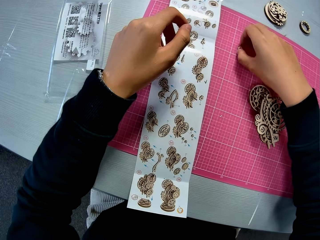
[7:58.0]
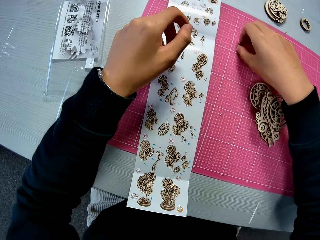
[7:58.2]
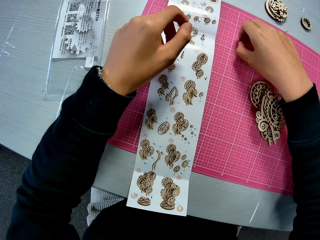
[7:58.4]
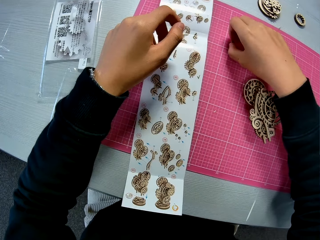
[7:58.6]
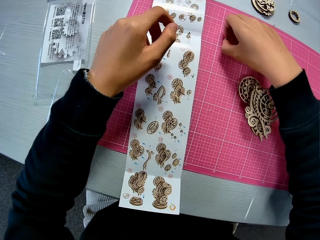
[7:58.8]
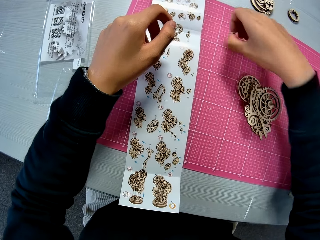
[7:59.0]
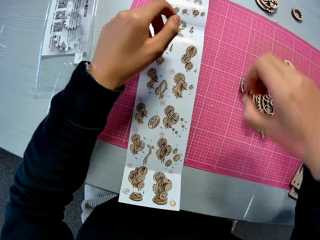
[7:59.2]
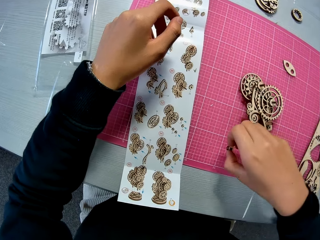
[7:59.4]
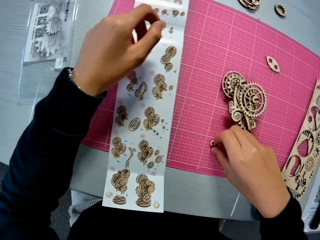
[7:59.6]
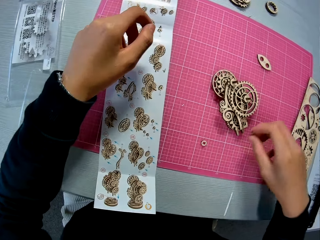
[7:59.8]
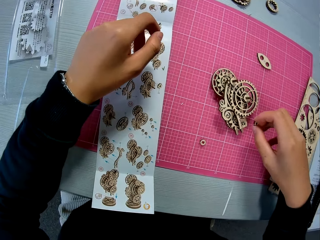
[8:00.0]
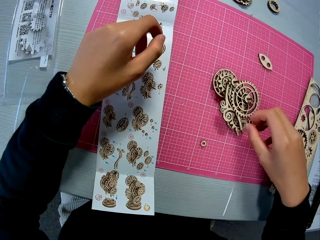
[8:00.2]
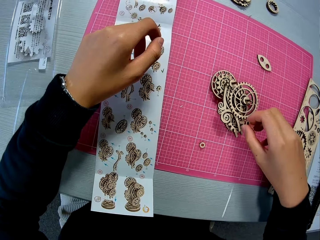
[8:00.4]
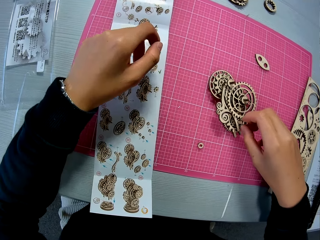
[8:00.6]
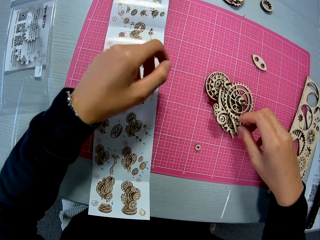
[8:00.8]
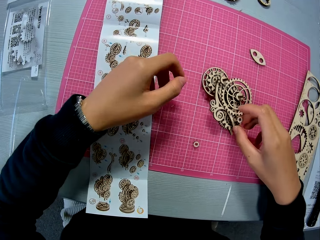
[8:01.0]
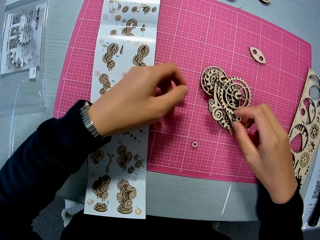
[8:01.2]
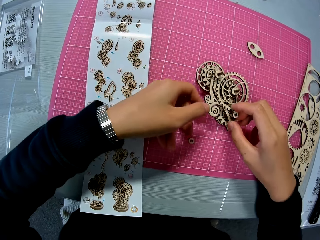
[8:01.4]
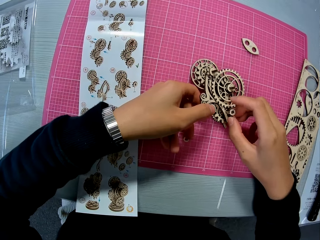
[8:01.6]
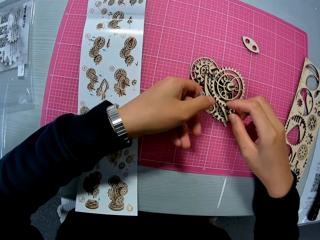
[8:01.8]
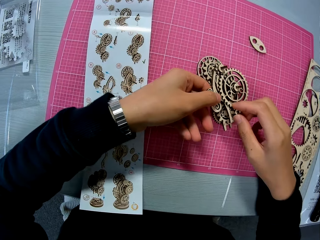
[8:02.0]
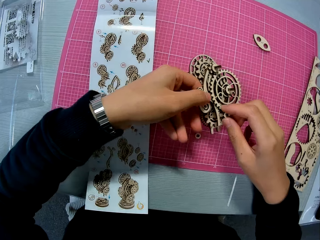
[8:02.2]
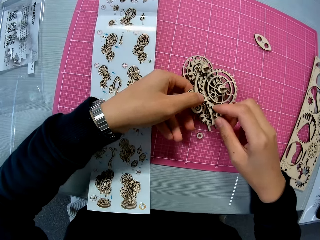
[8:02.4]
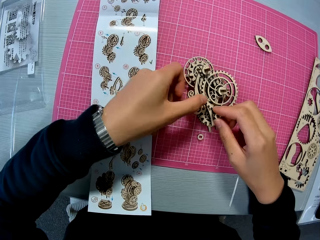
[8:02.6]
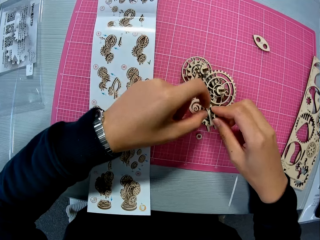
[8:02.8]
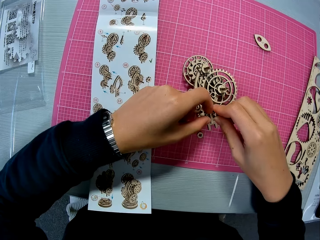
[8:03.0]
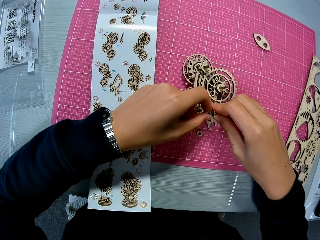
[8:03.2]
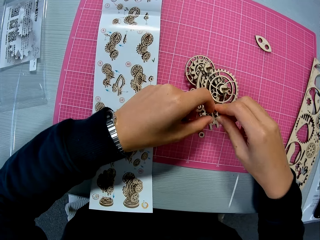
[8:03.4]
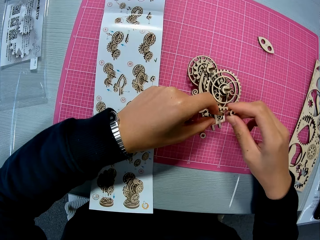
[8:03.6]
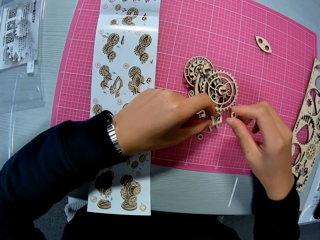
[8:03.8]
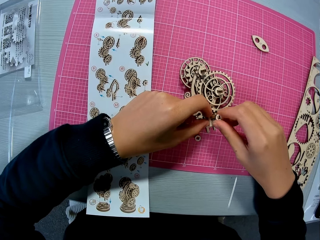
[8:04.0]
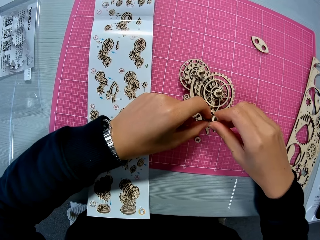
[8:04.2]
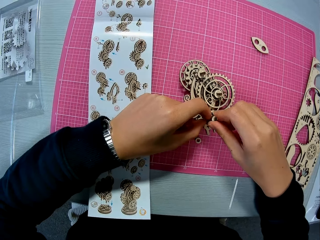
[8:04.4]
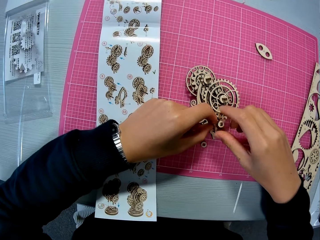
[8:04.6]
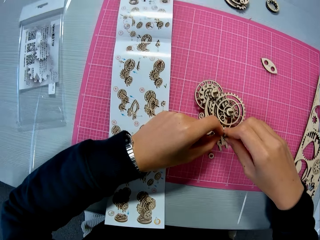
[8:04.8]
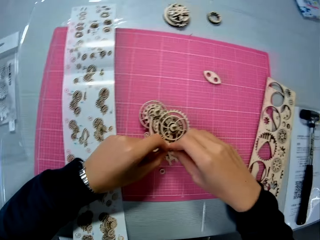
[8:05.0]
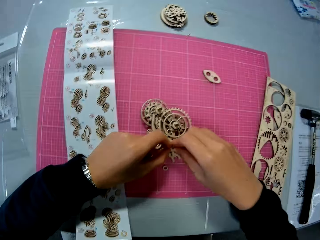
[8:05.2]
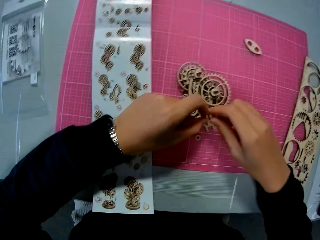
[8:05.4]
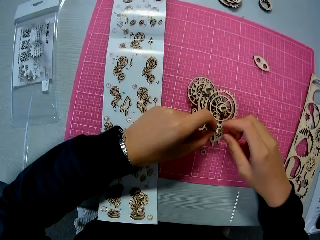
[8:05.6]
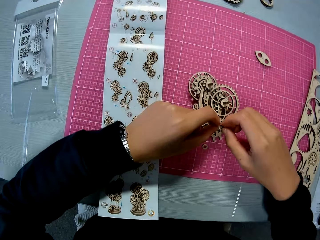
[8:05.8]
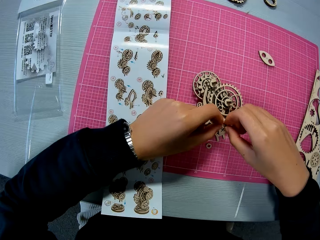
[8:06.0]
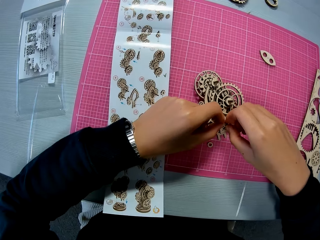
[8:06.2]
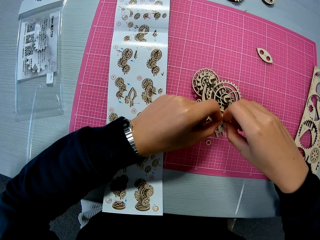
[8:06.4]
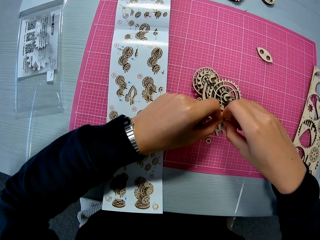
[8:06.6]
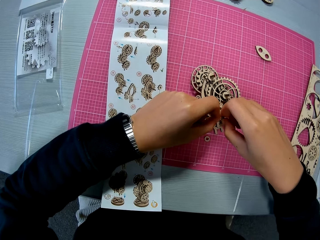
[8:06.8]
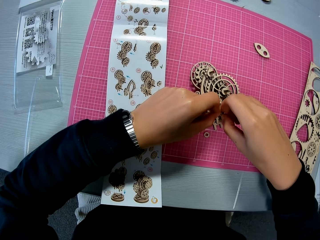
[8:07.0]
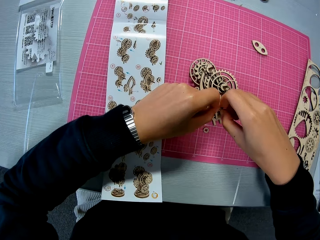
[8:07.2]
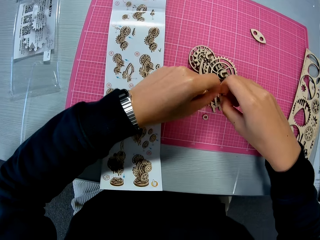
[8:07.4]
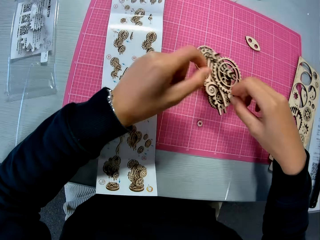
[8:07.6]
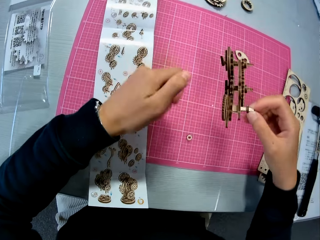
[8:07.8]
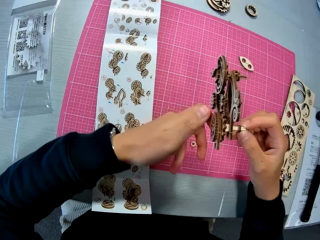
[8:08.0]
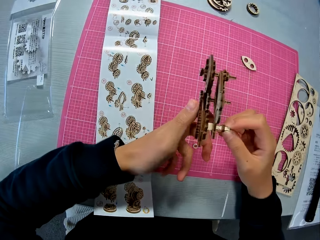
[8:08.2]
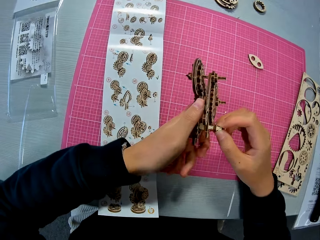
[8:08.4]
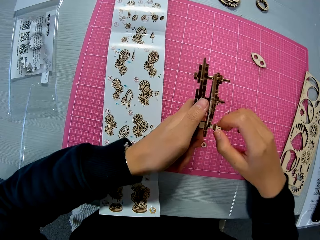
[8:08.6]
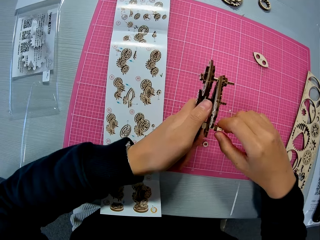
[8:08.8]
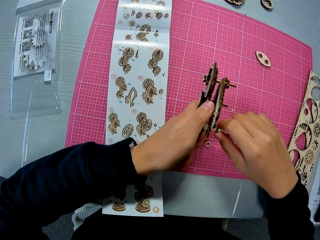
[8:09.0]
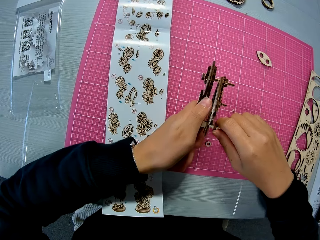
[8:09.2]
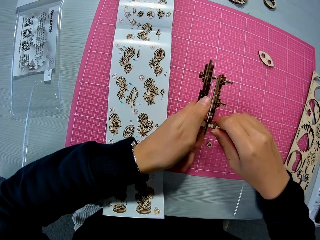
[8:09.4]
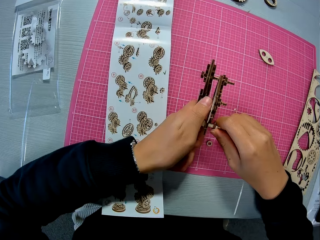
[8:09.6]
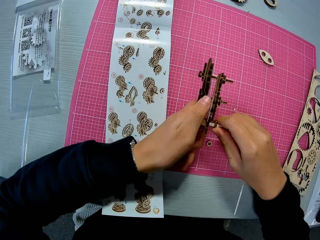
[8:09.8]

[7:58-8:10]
The camera wearer picks the wooden stem gear part or wooden piece. They pick the wooden stem gear part again. They put the wooden stem gear part on the cutting mat. They put the wooden stem gear part on the wooden stem gear or wooden mechanical model. They move the wooden stem gear on the table mat. They put the wooden stem gear part on the wooden stem gear. They look at the manual. They lift the wooden stem gear, examine the wooden stem gear, and fix the wooden piece on the wooden mechanical model.

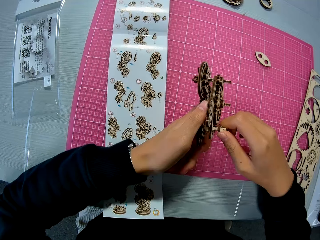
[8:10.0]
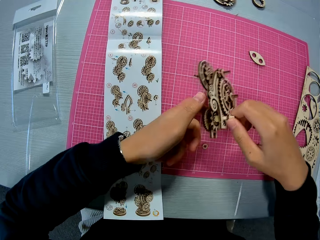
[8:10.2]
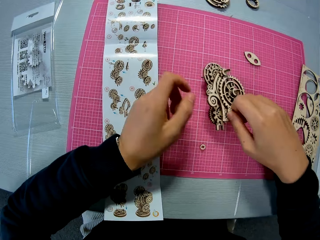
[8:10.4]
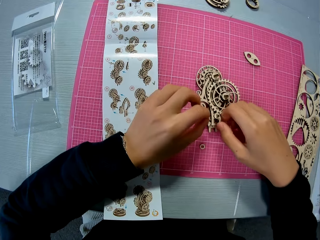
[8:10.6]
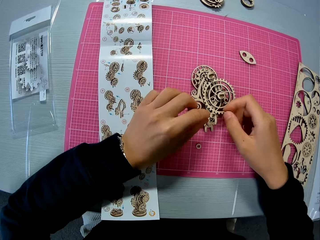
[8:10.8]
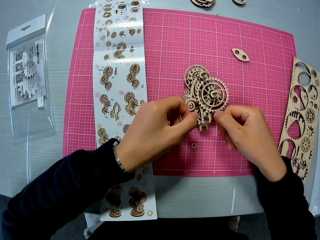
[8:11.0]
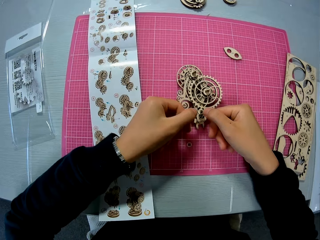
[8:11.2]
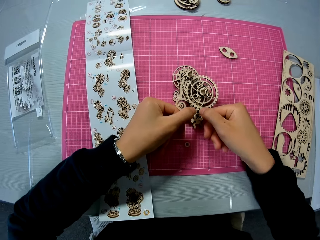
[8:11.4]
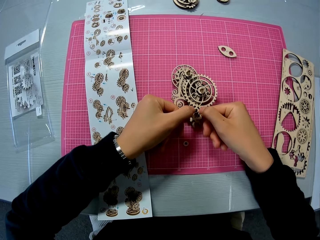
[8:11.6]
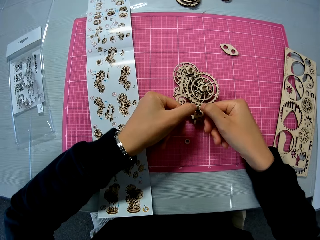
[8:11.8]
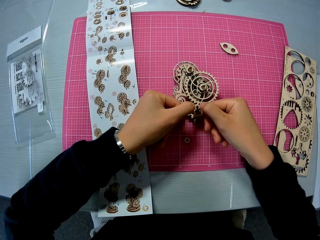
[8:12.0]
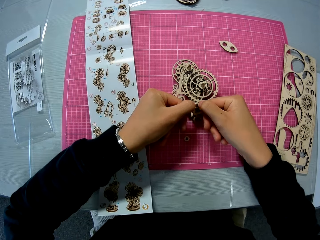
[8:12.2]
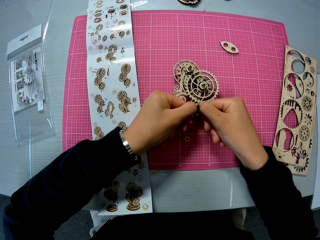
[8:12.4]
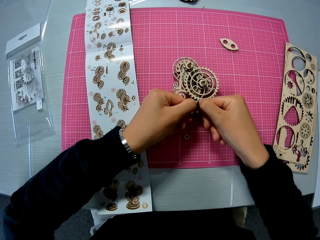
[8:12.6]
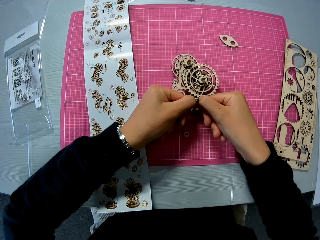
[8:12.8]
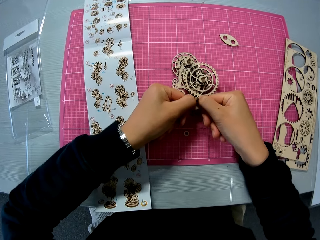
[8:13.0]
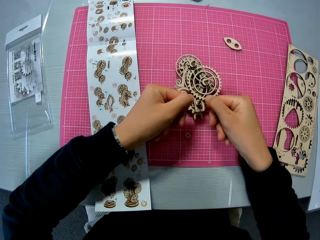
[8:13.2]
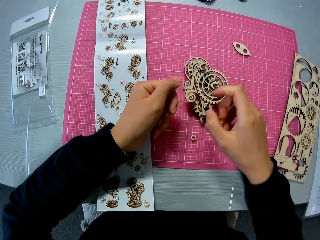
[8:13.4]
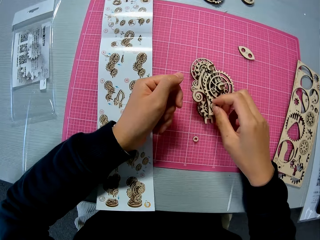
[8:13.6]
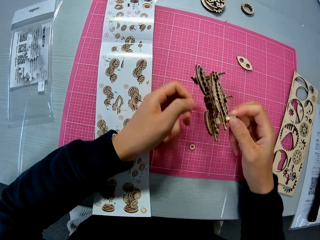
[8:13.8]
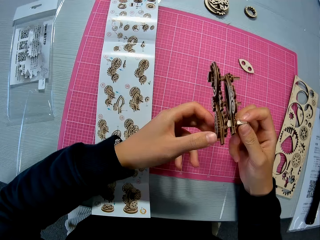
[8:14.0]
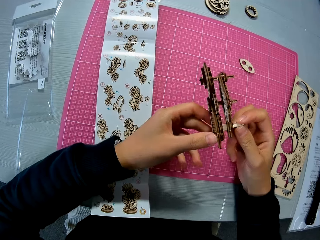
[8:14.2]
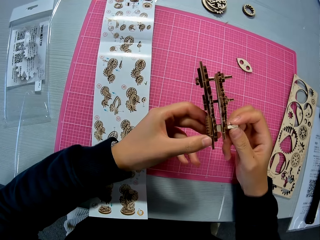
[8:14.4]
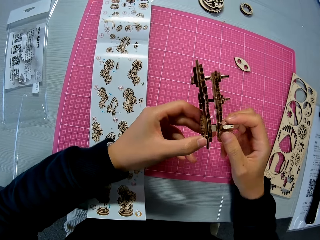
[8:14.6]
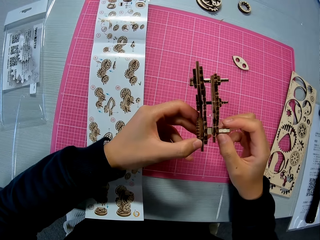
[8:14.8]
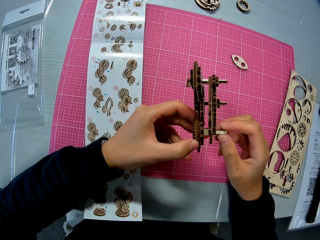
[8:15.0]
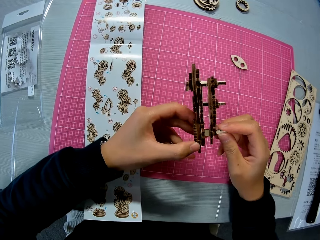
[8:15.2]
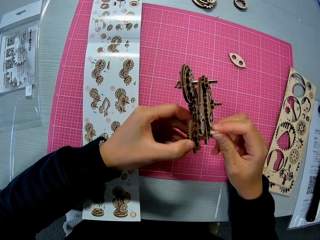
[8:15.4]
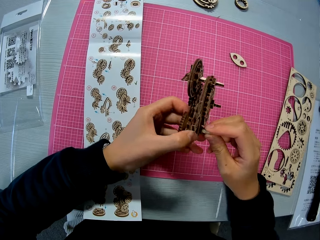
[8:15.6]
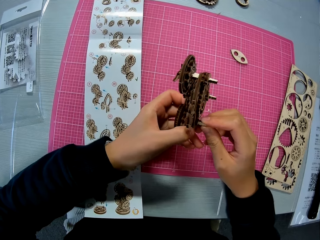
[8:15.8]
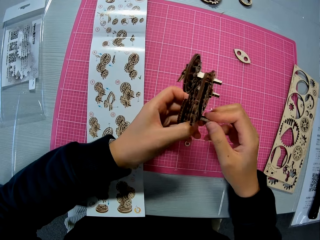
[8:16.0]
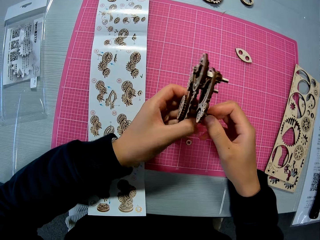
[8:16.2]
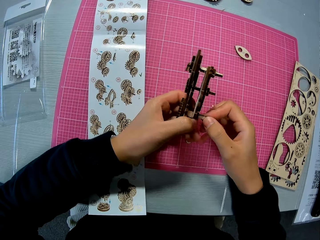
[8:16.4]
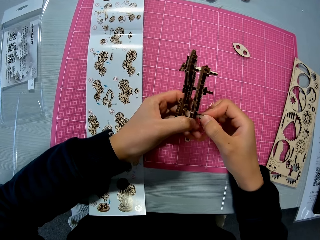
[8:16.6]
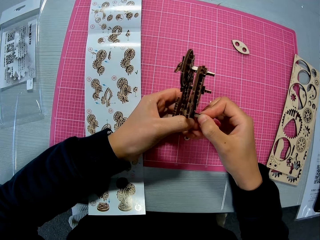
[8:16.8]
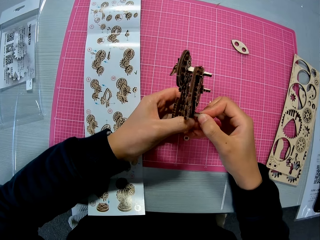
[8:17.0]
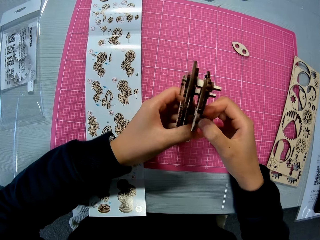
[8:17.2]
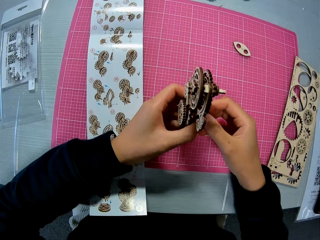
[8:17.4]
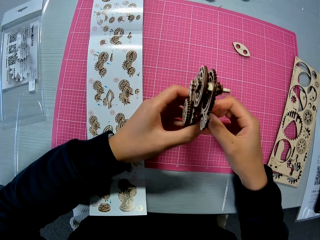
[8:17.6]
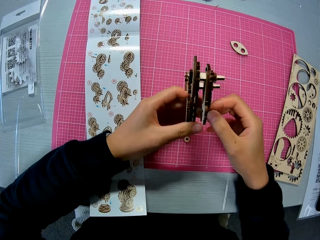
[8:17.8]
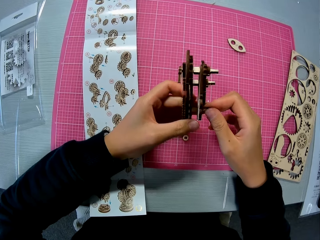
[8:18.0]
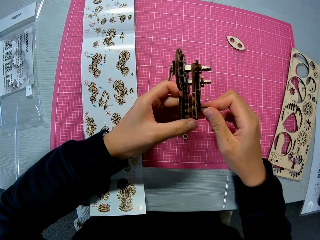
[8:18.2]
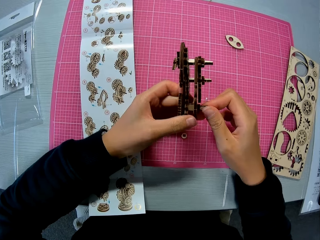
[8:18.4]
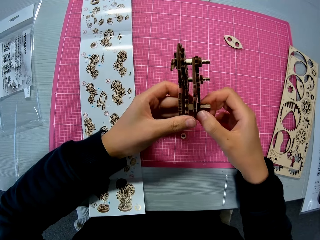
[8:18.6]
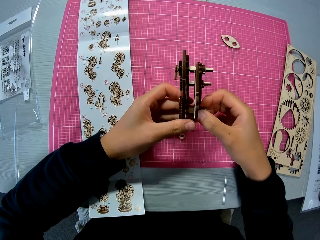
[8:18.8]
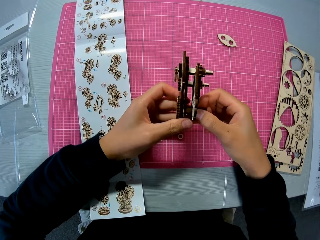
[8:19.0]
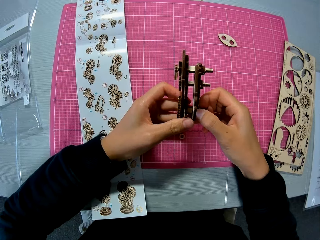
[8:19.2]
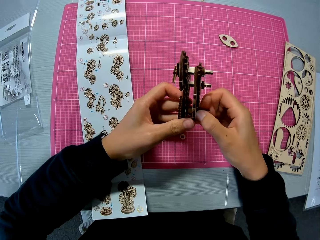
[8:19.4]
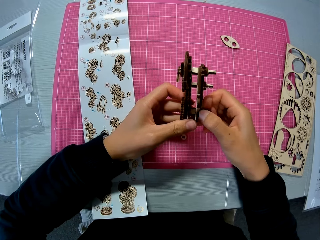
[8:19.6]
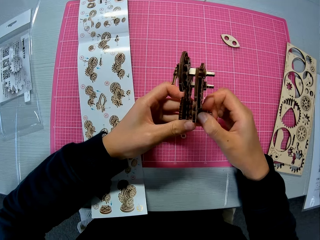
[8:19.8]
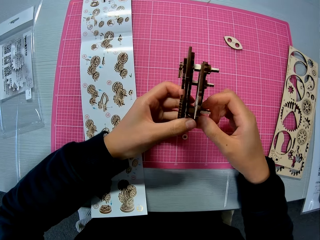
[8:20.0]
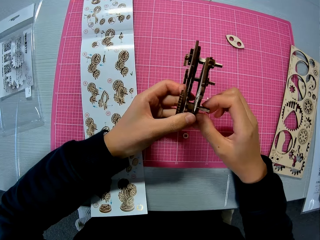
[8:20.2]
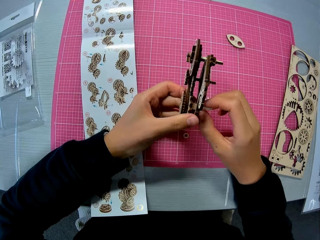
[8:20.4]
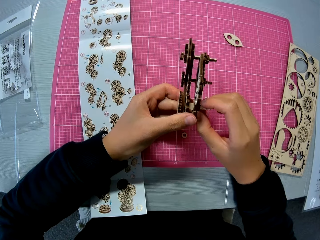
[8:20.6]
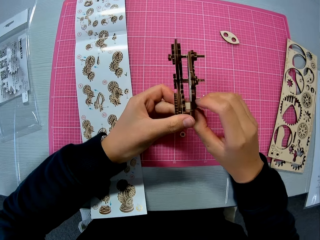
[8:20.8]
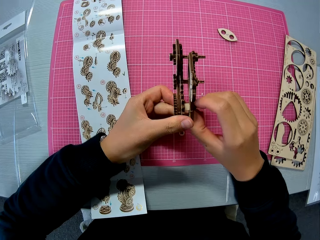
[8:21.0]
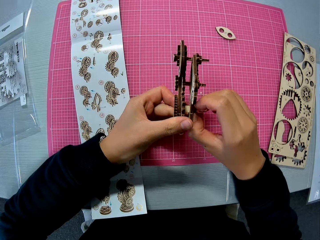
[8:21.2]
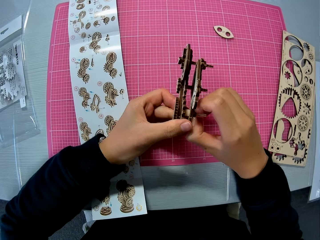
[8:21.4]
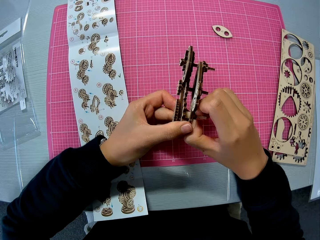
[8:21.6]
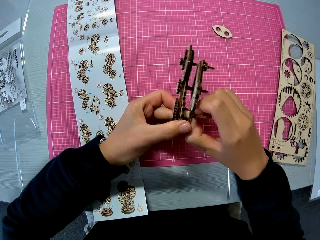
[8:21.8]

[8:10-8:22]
The camera wearer puts the wooden stem gear or wooden mechanical model on the cutting mat. They examine the wooden stem gear. They fix the wooden piece on the wooden mechanical model. They lift the wooden stem gear, examine the wooden stem gear, and adjust the wooden mechanical model.
